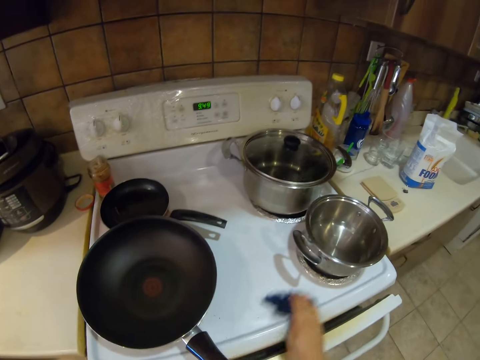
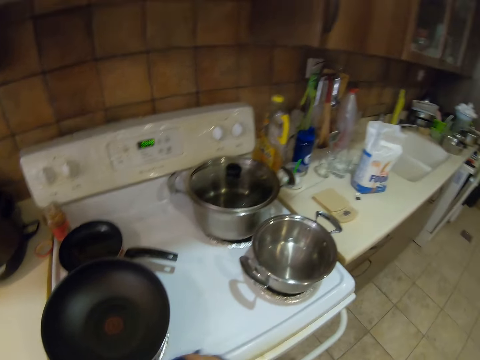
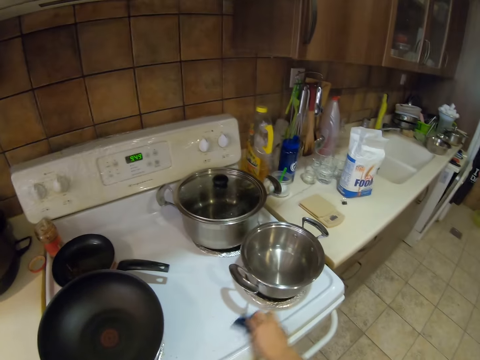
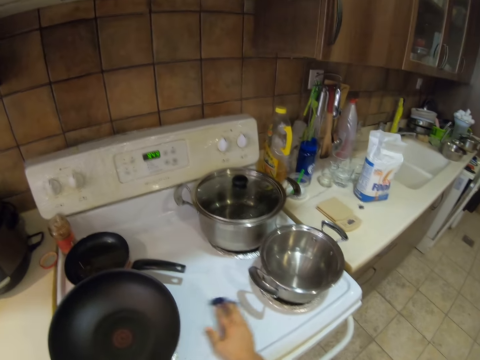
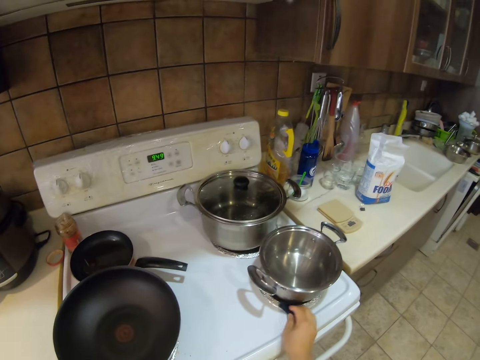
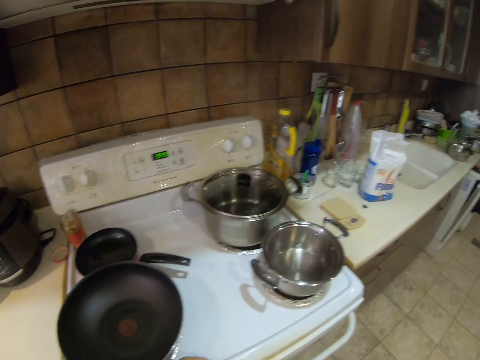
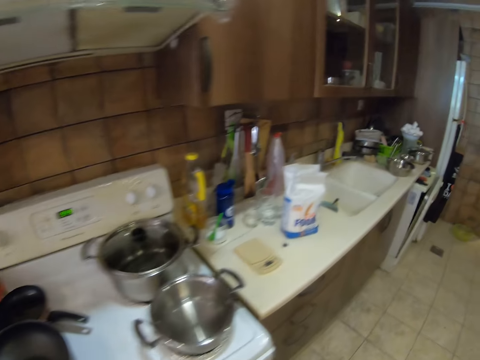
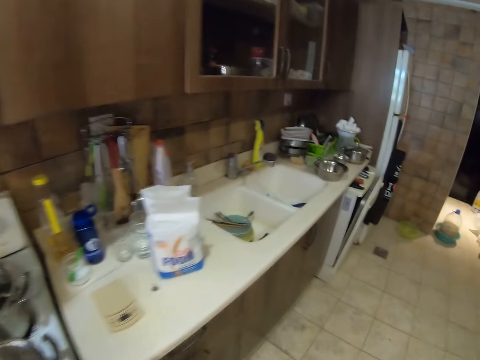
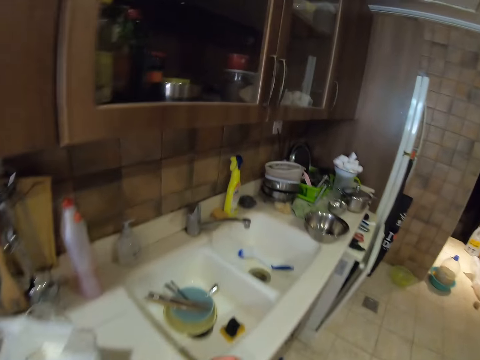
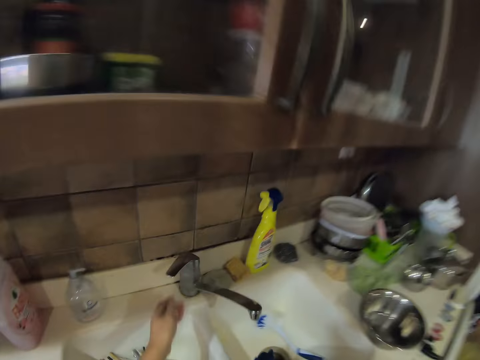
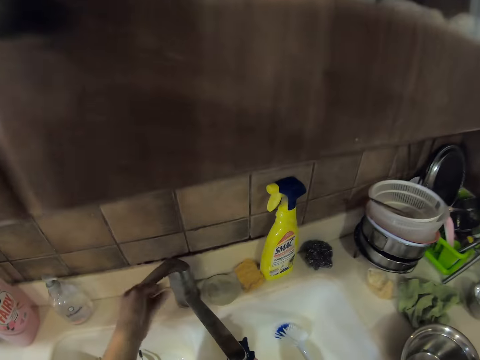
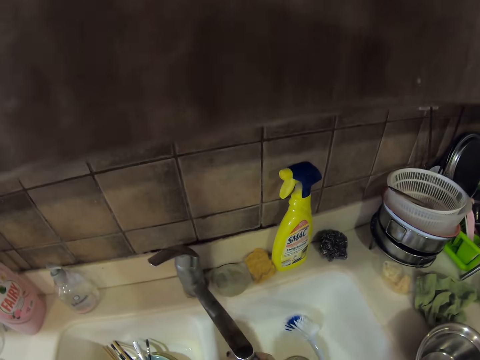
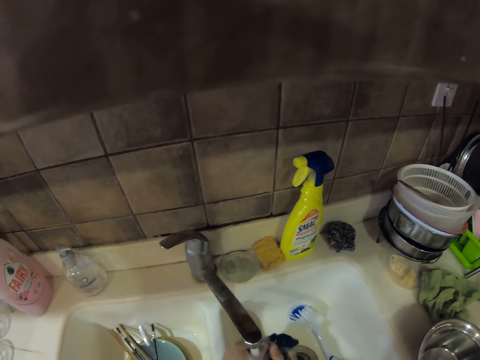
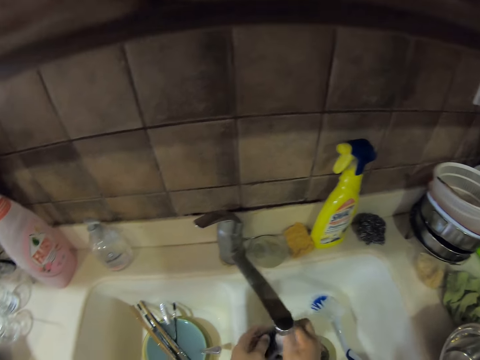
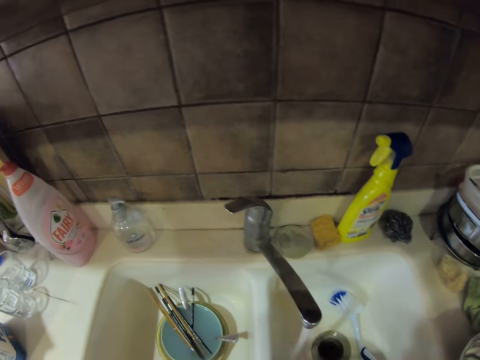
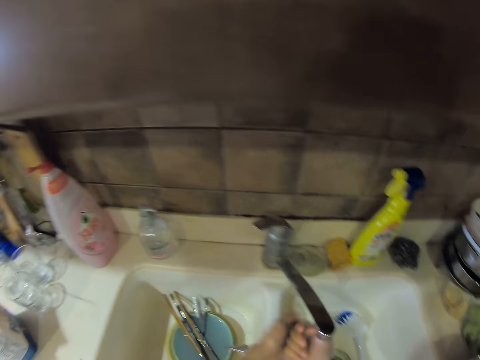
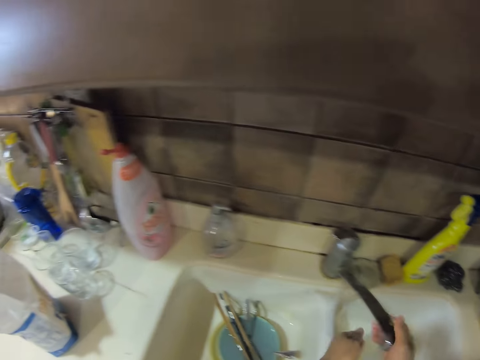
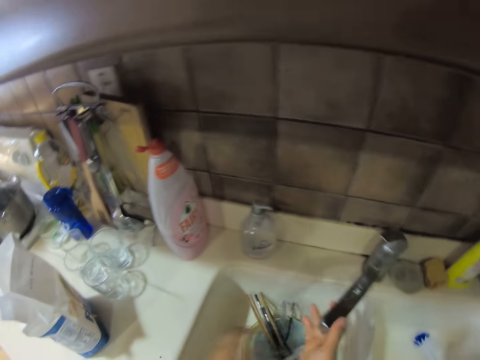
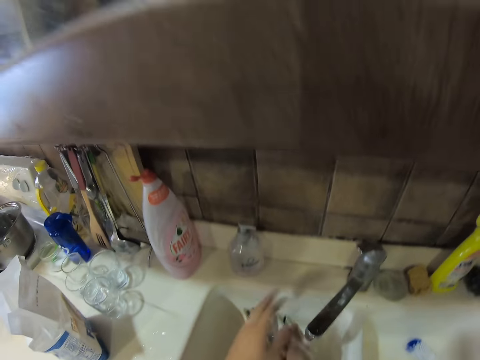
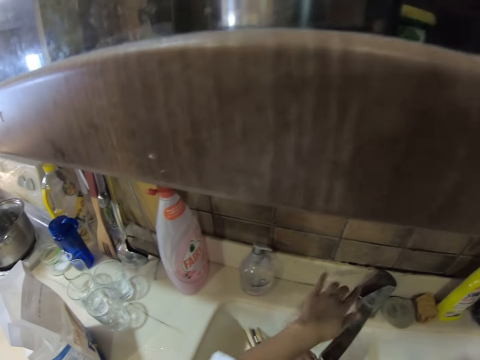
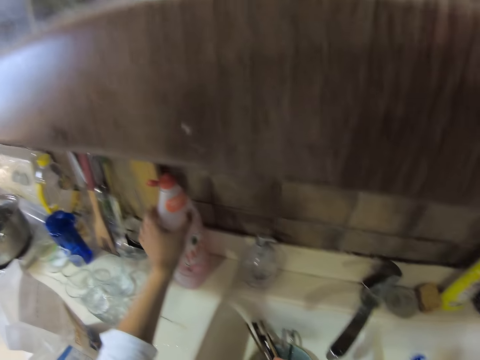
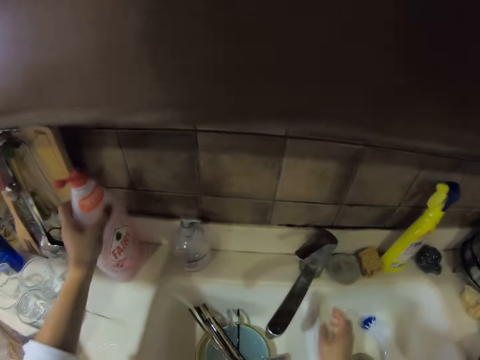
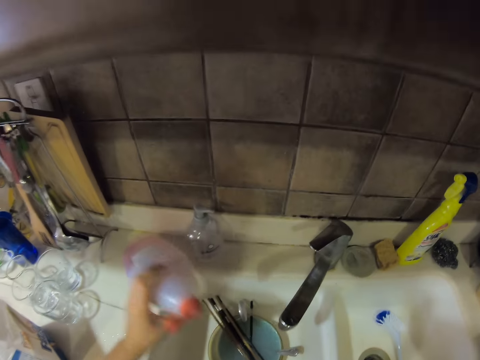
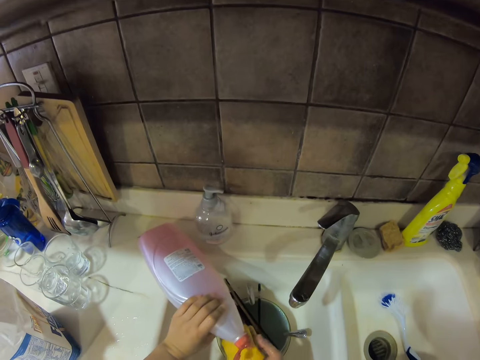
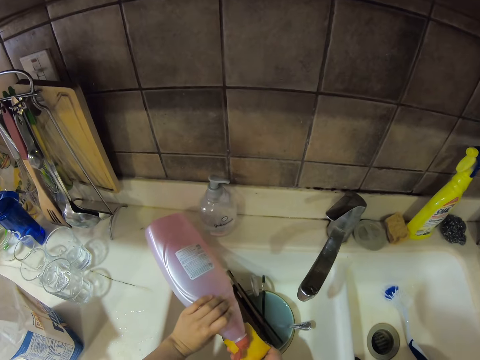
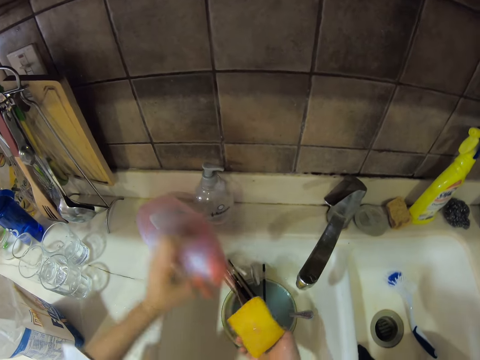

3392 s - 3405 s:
The camera wearer walks. They turn on the tap. They wash the rag. They turn off the tap. They pick up a bottle of liquid soap. They hold the soap bottle. They pick up a sponge or scouring pad. They pour the liquid soap on the scouring pad.

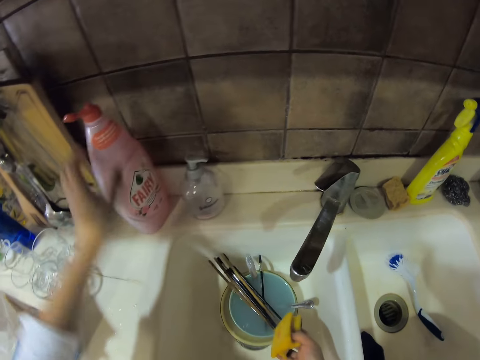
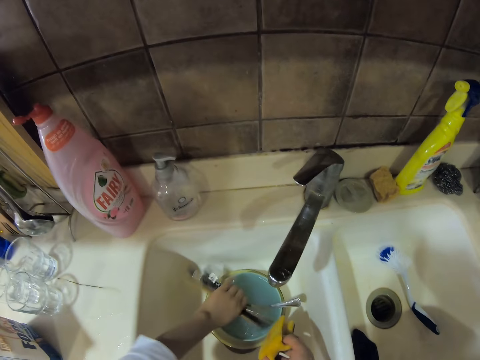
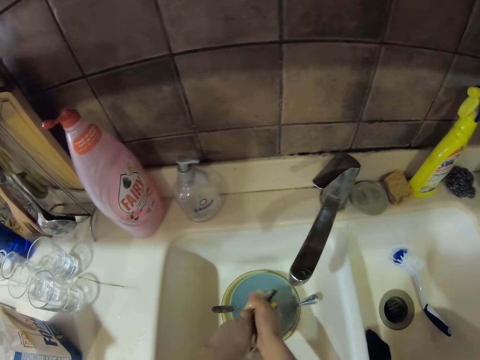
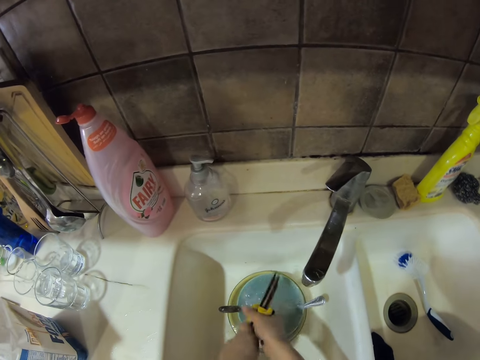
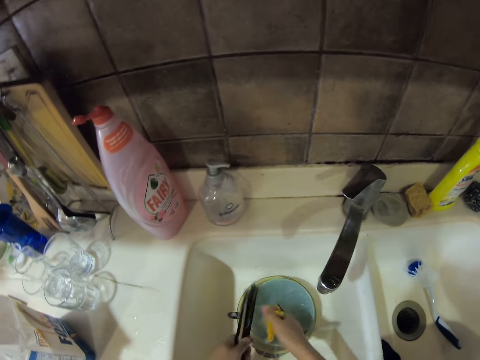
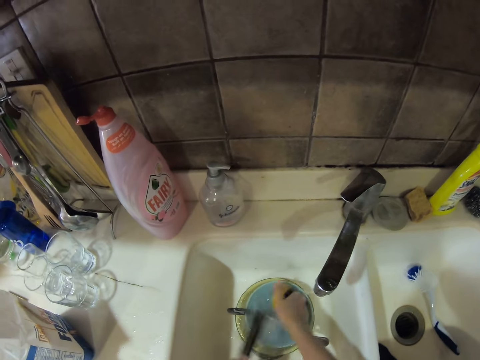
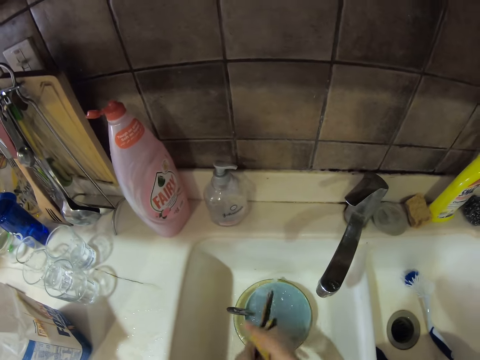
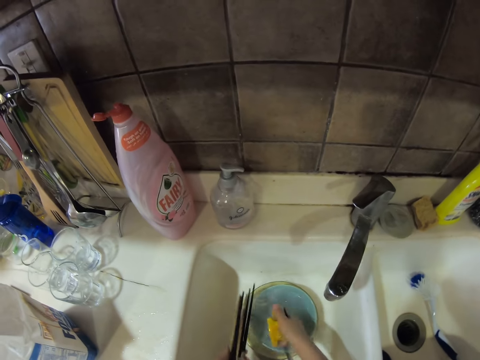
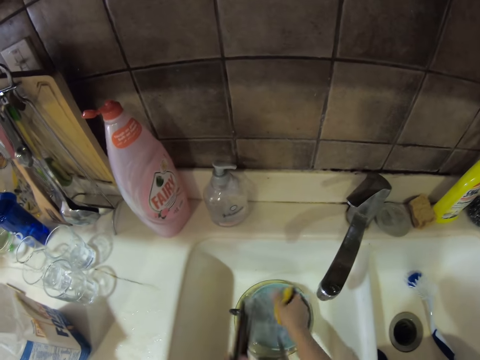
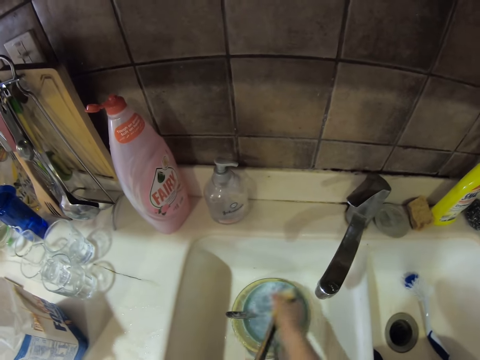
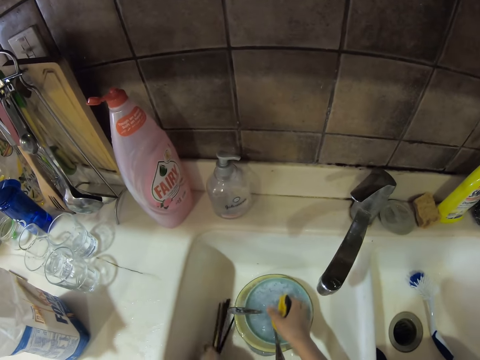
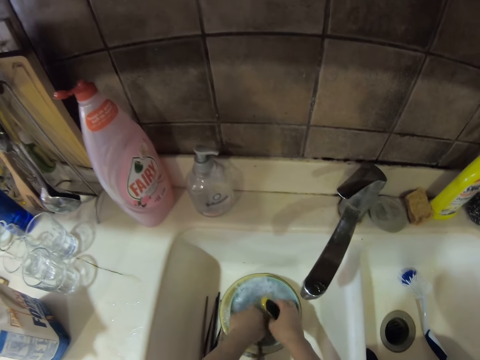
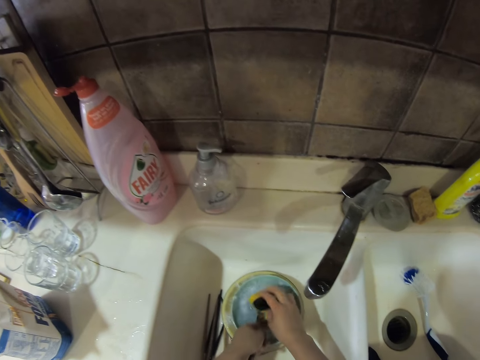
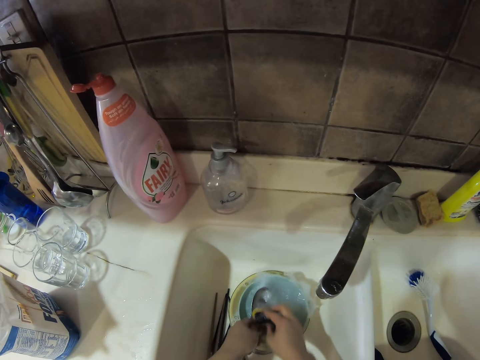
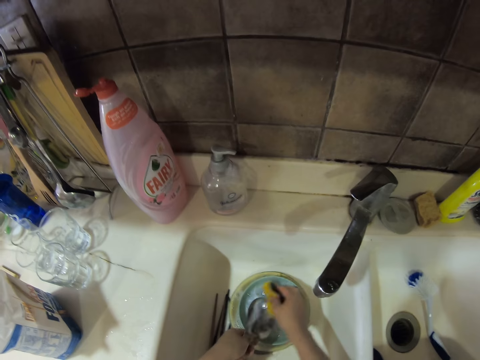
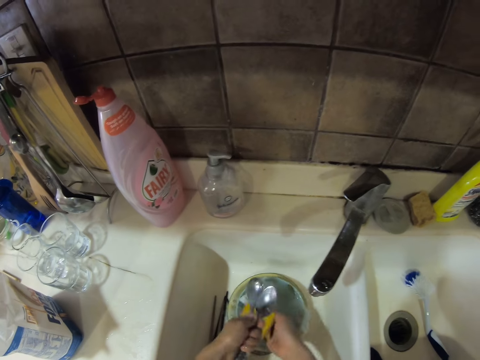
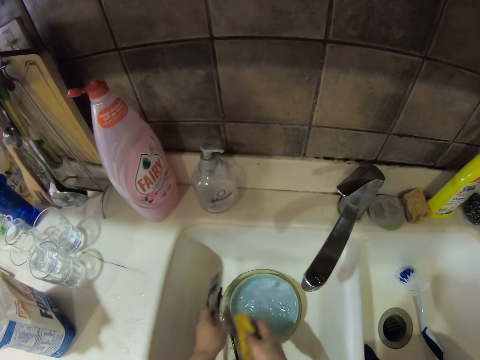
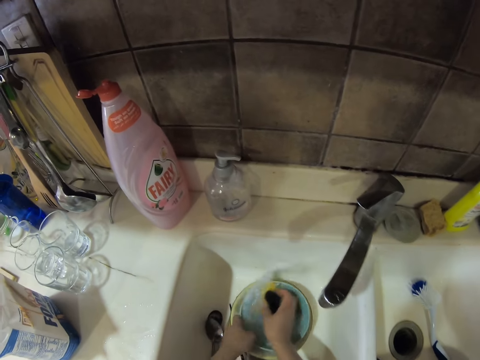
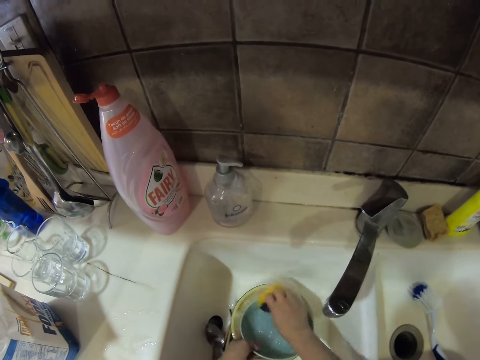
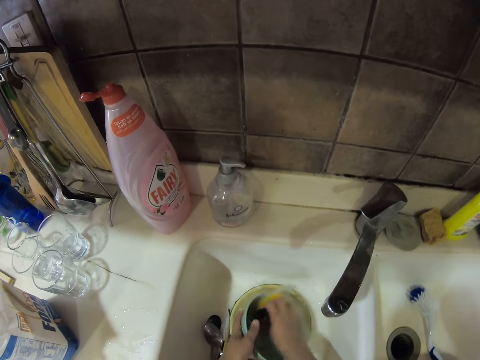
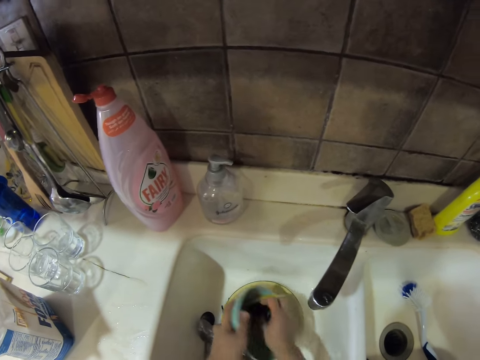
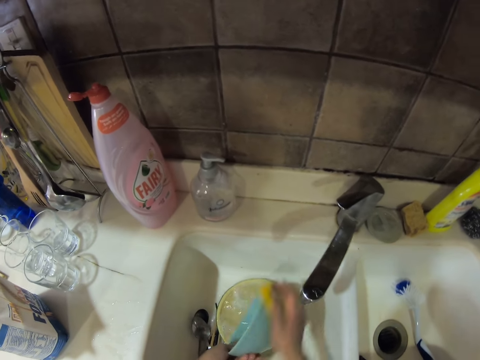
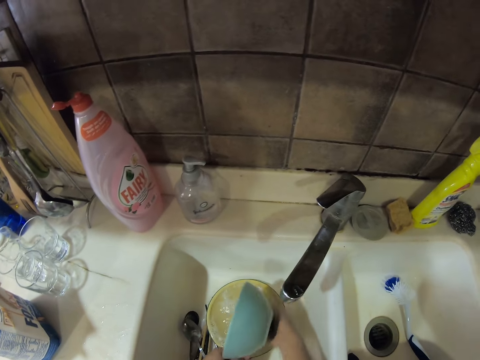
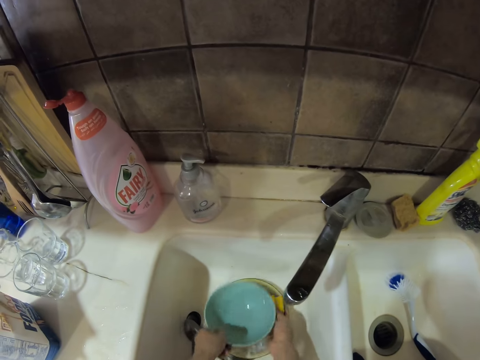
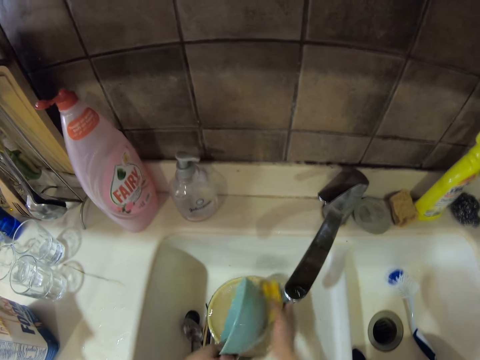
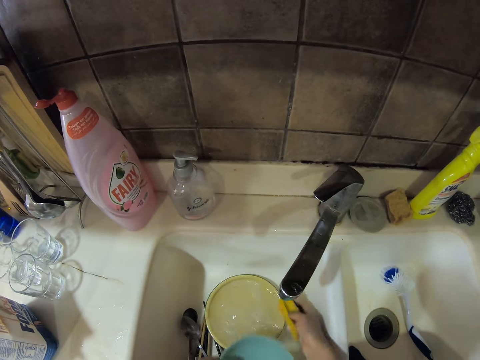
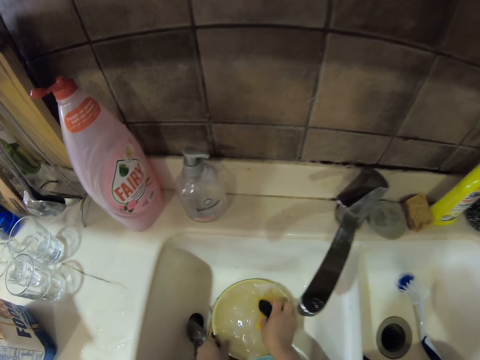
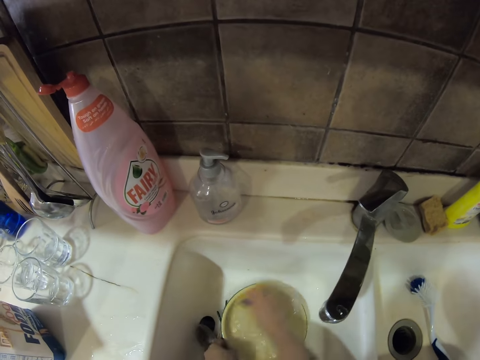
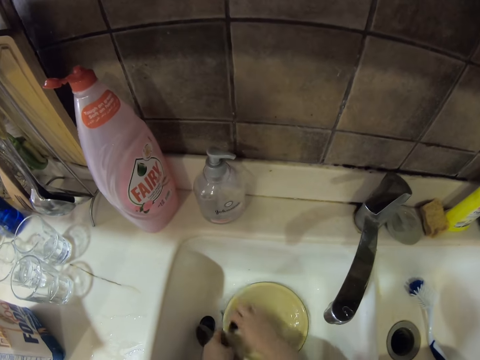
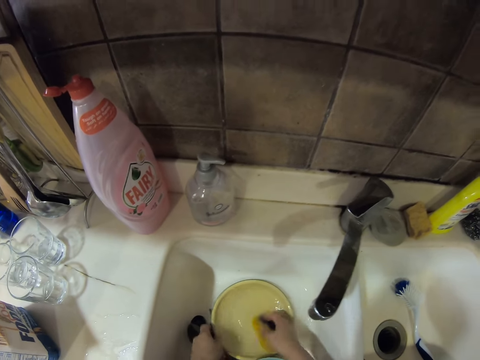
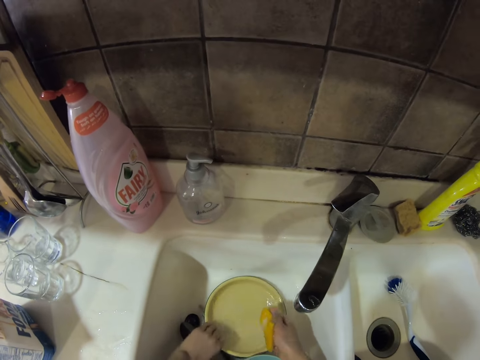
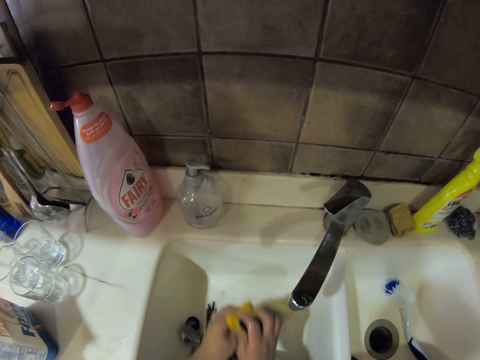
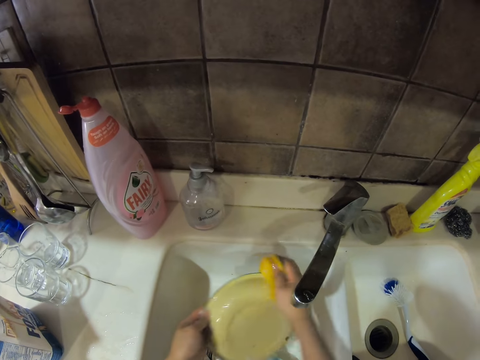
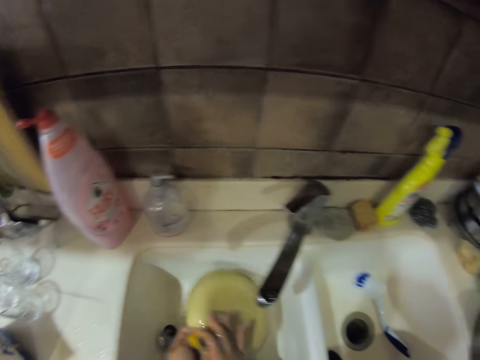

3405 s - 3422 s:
The camera wearer puts the bottle of liquid soap aside. They wash the chopsticks. They pick up spoons. They wash the spoons. They put the spoons down. They wash the spoons. They pick up the spoons. They put the spoons on the sink. They pick up the bowl. They wash the bowl. They put the bowl in the sink. They pick up the plate. They wash the plate. They wash the plate again.
